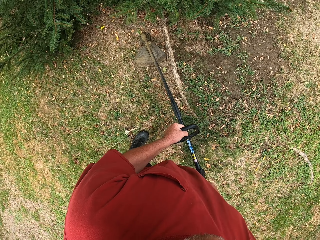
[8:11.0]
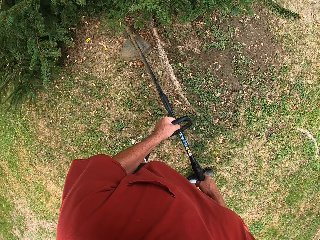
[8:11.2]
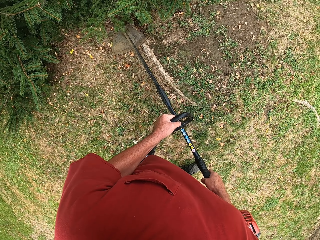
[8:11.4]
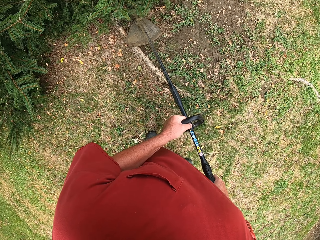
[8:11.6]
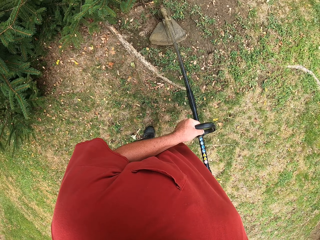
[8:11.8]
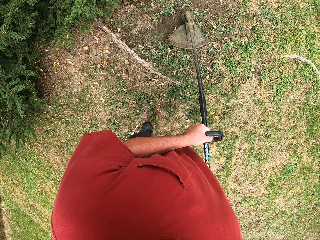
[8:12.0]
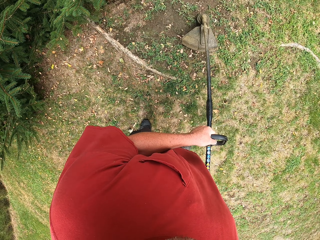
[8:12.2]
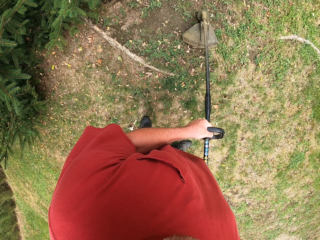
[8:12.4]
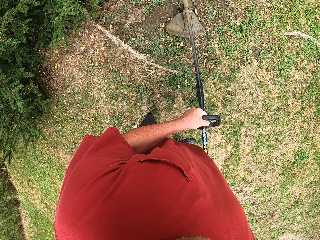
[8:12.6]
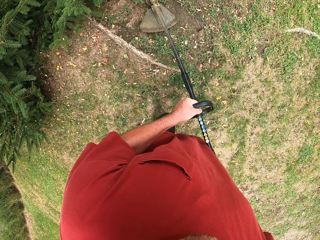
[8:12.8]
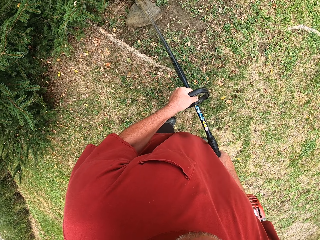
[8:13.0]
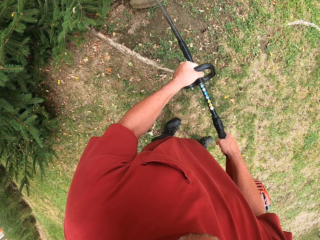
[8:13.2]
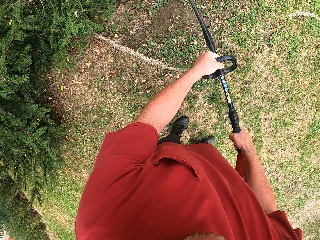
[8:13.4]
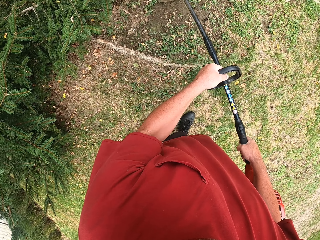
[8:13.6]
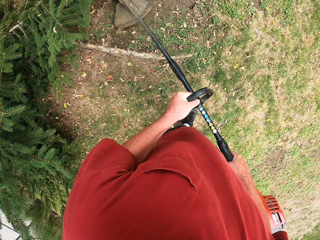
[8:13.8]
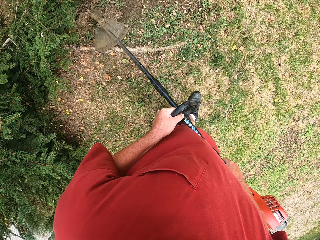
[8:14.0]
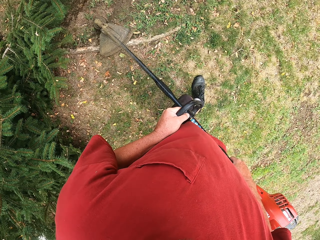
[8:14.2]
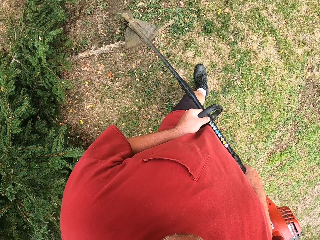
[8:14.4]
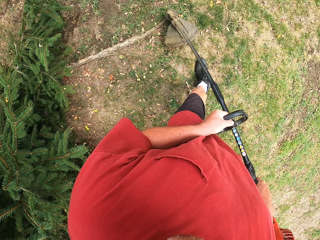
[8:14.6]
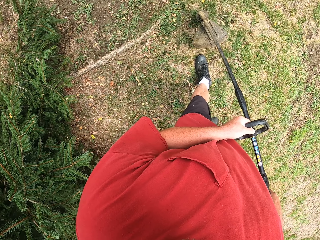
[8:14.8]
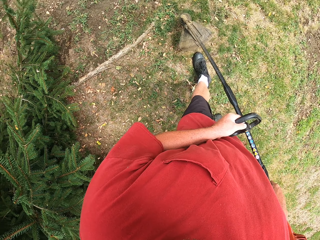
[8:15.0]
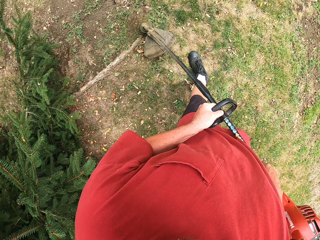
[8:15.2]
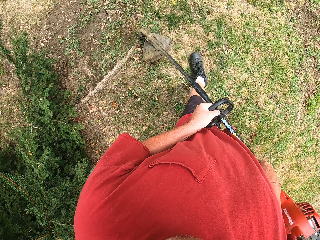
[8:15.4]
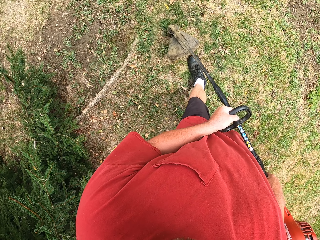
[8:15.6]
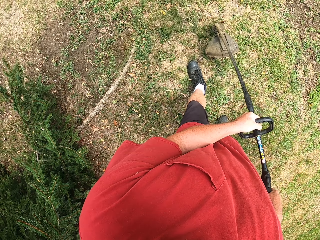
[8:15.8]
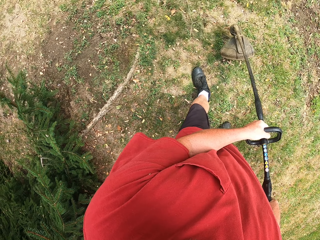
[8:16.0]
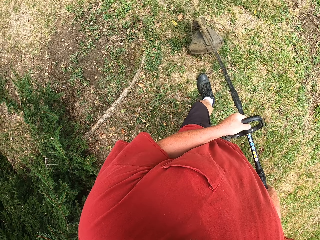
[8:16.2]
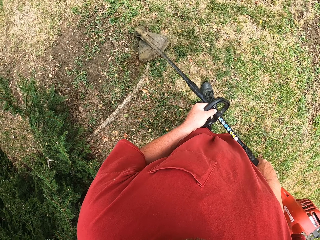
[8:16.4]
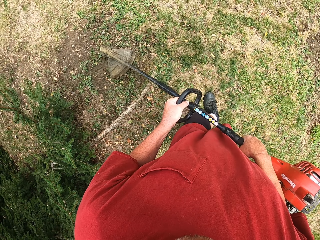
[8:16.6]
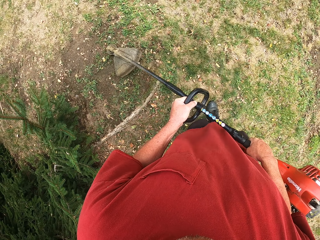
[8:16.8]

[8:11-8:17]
The camera wearer cuts the grasses with a brush cutter machine.

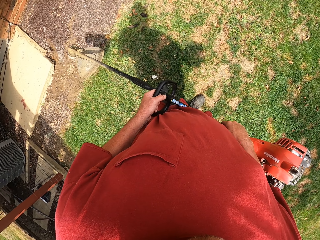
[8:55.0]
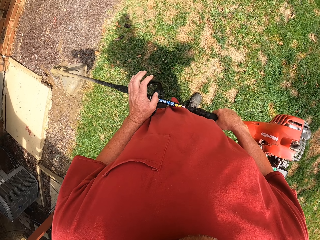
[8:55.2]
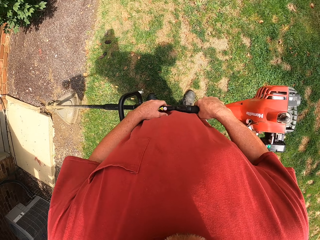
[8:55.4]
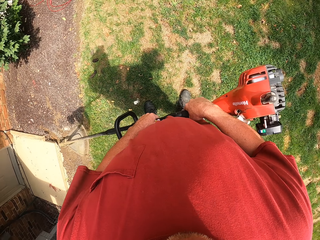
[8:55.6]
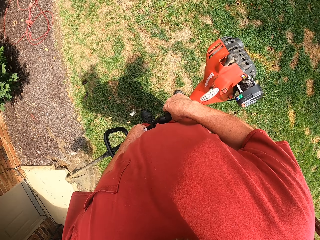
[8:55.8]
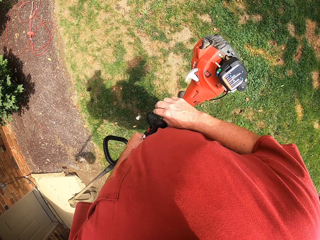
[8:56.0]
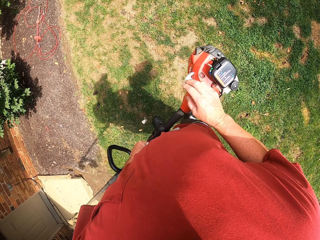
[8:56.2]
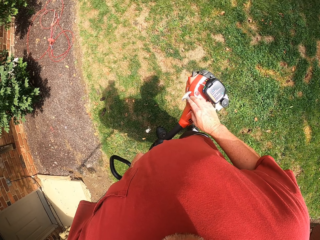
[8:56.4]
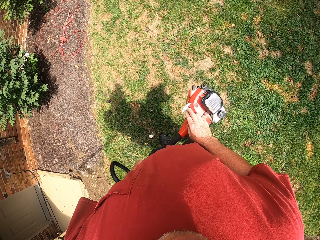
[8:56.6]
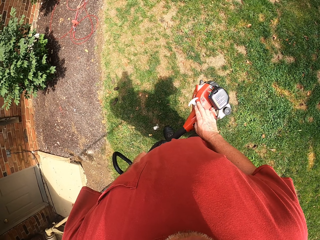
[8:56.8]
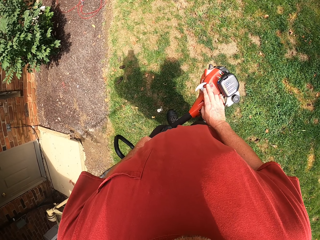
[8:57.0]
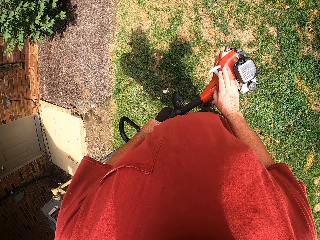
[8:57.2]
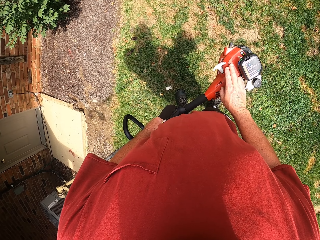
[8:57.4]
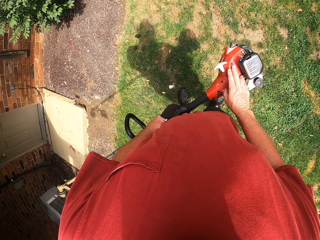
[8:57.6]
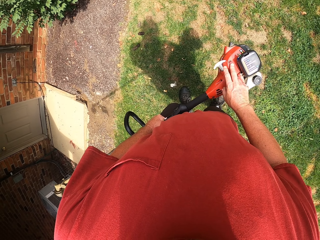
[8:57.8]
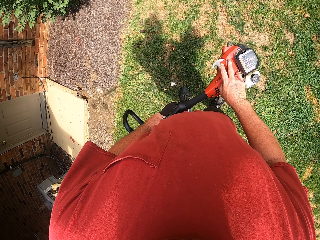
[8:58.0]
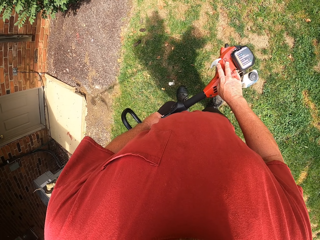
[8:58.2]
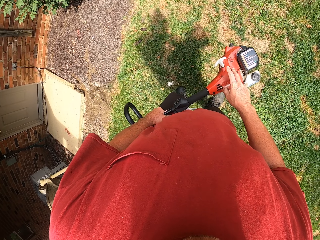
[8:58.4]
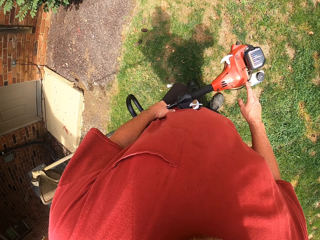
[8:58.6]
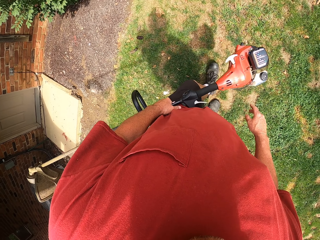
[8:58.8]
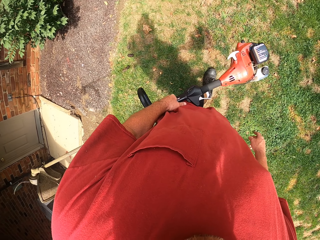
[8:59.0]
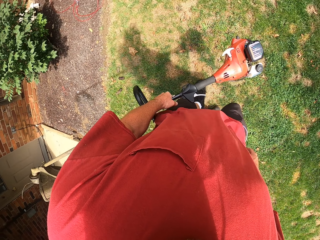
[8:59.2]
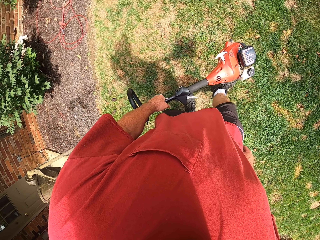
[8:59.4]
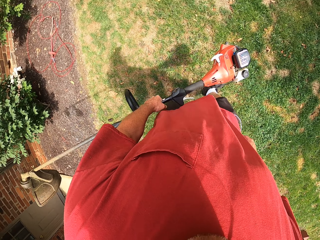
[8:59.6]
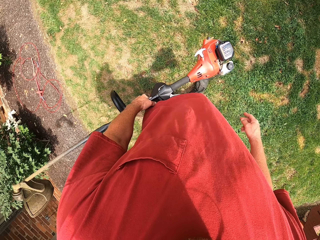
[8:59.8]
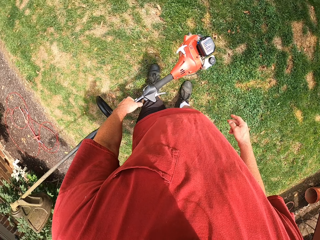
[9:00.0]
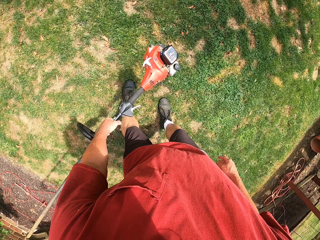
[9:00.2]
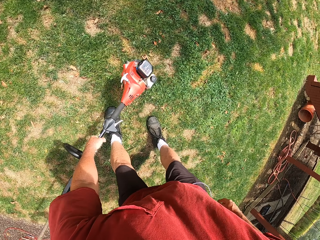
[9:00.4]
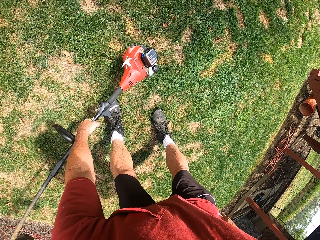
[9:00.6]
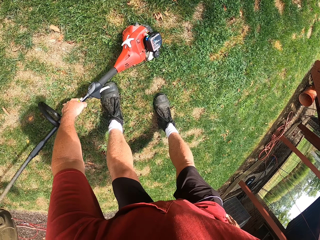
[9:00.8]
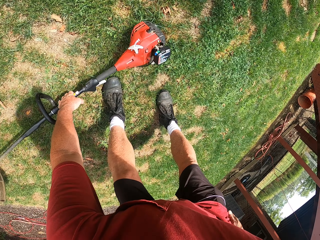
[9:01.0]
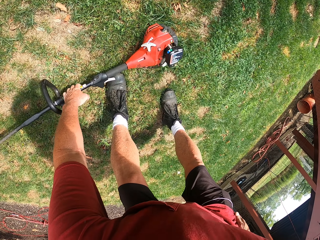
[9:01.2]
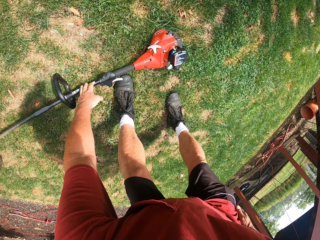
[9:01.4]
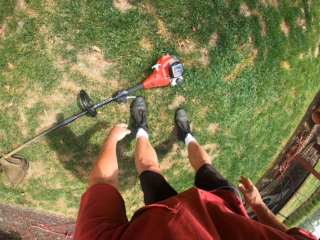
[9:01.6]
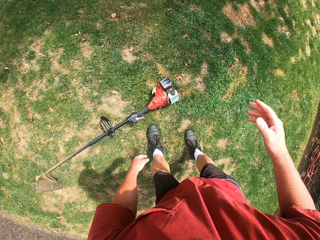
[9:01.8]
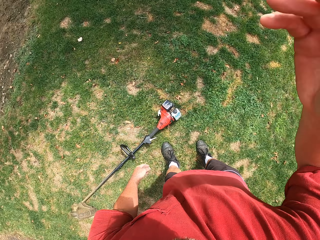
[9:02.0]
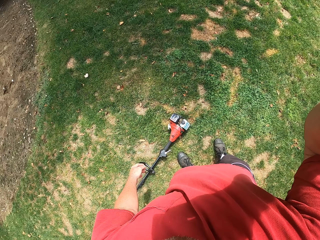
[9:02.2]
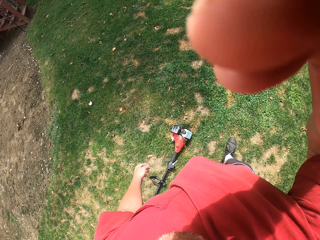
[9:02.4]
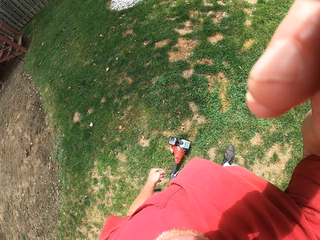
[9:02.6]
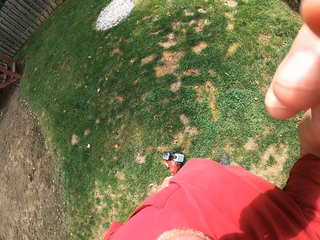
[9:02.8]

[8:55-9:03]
The camera wearer turns off the brush cutter machine. They walk around the compound on the grass. They bend, put the brush cutter machine on the ground, and stand. They adjust the camera.
